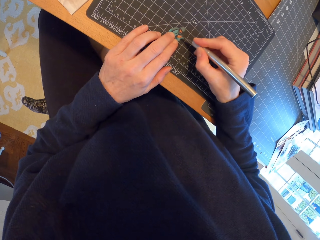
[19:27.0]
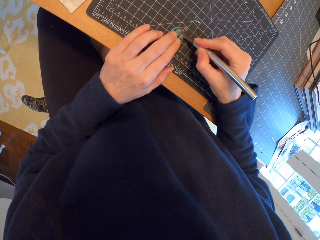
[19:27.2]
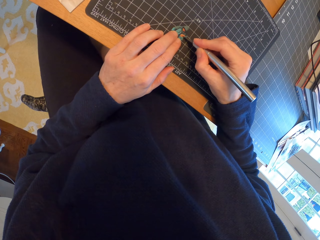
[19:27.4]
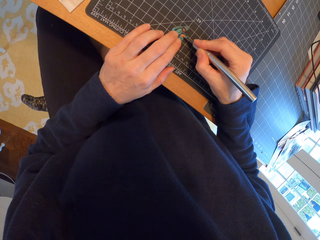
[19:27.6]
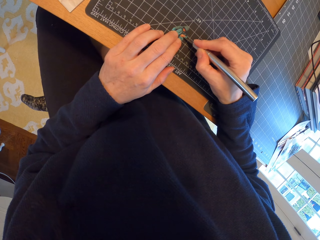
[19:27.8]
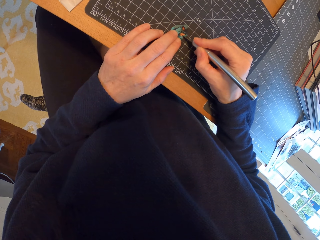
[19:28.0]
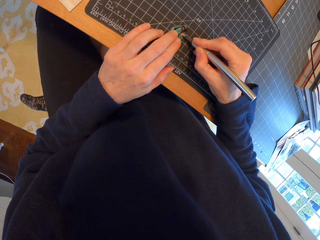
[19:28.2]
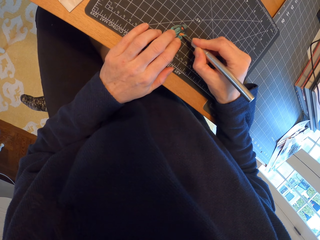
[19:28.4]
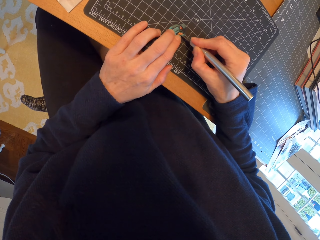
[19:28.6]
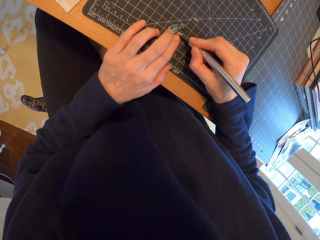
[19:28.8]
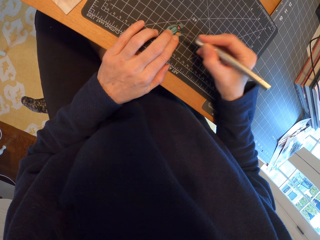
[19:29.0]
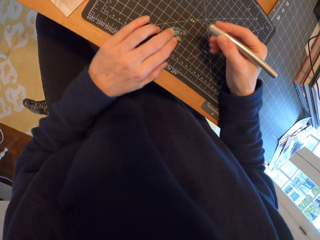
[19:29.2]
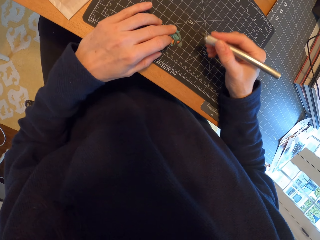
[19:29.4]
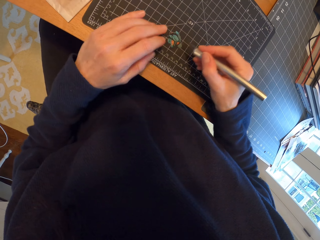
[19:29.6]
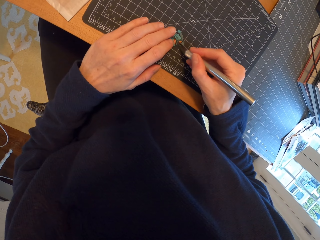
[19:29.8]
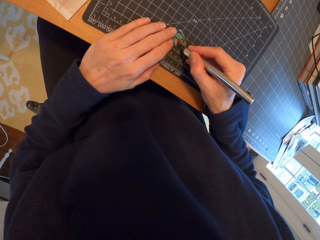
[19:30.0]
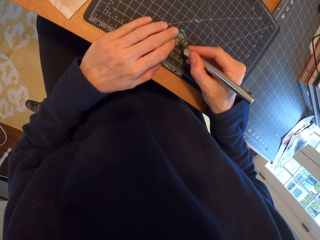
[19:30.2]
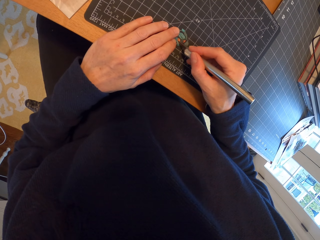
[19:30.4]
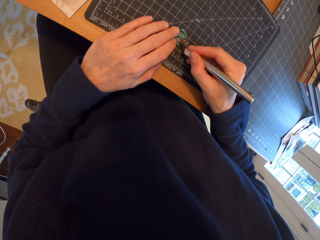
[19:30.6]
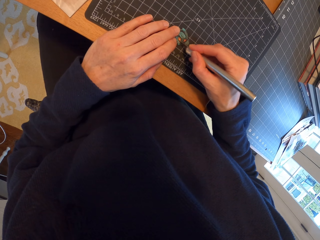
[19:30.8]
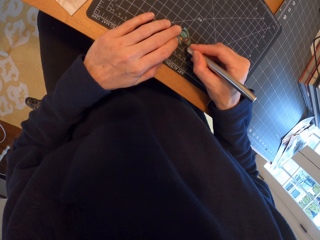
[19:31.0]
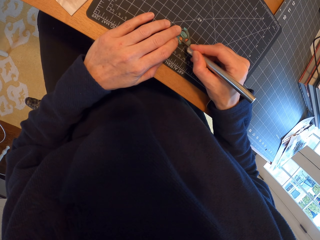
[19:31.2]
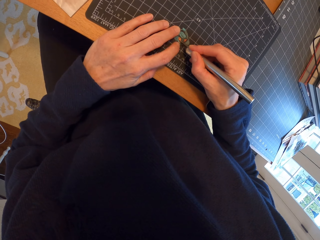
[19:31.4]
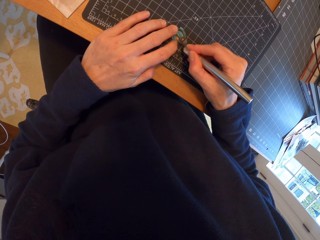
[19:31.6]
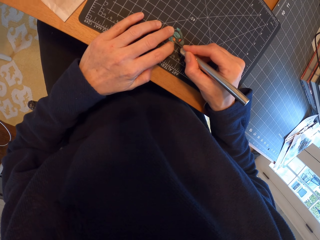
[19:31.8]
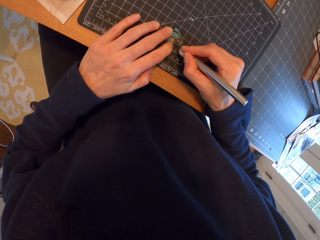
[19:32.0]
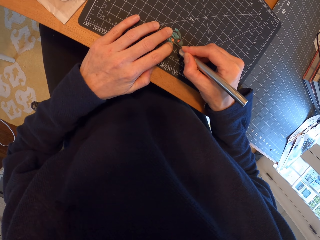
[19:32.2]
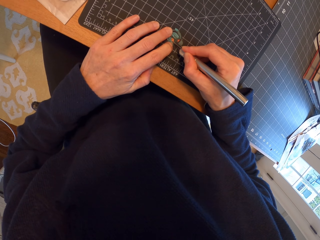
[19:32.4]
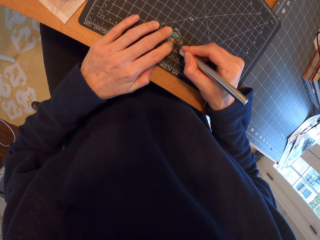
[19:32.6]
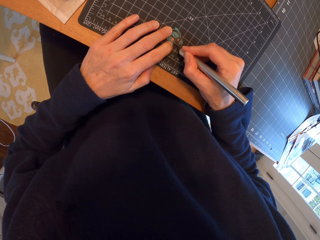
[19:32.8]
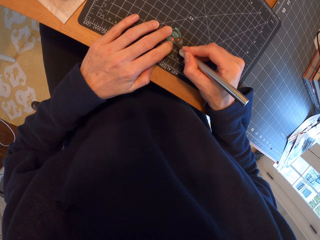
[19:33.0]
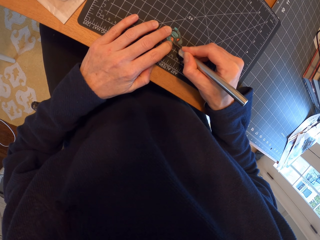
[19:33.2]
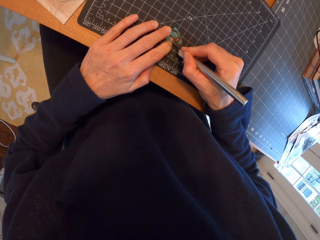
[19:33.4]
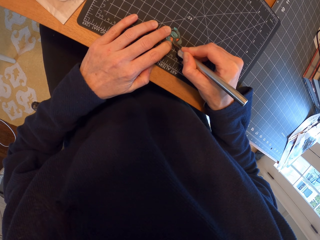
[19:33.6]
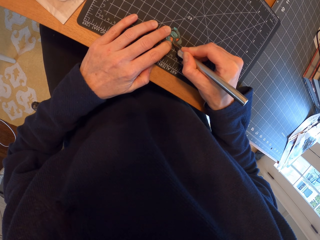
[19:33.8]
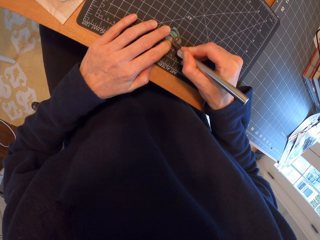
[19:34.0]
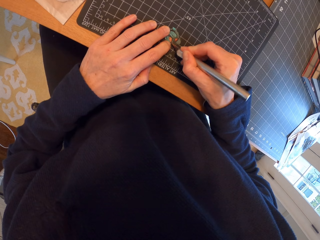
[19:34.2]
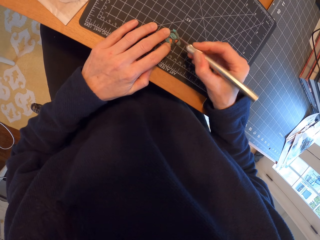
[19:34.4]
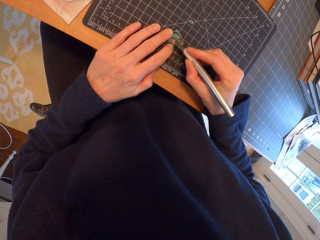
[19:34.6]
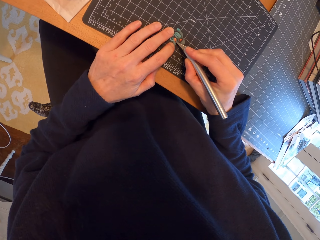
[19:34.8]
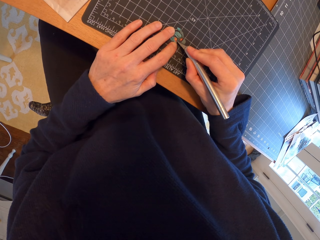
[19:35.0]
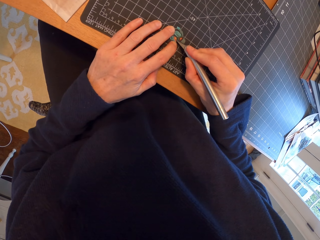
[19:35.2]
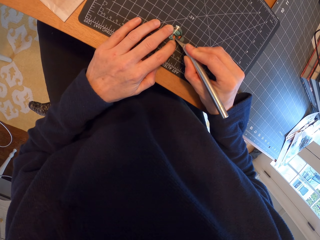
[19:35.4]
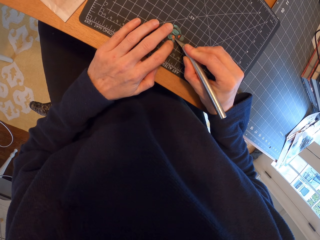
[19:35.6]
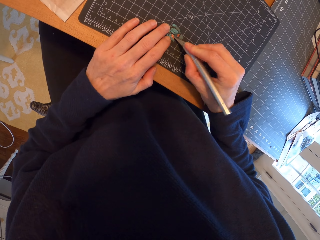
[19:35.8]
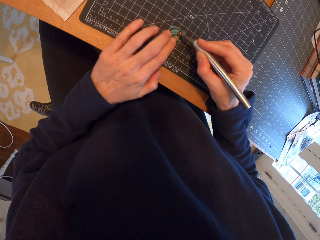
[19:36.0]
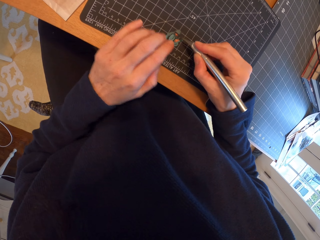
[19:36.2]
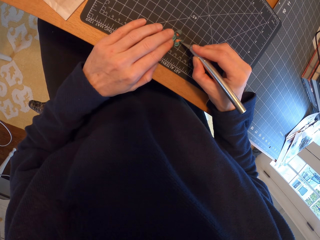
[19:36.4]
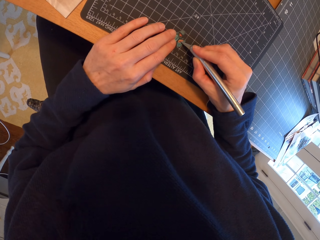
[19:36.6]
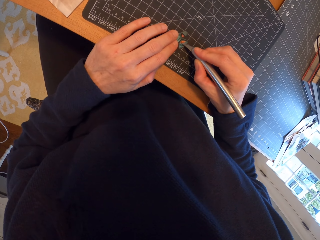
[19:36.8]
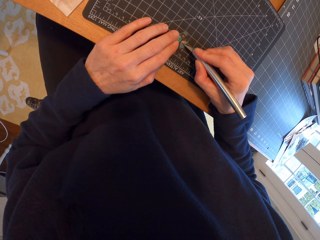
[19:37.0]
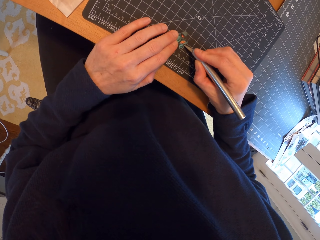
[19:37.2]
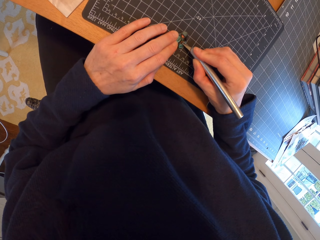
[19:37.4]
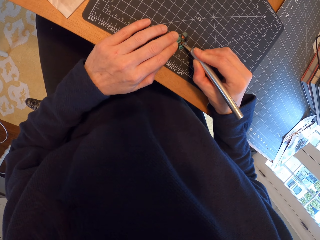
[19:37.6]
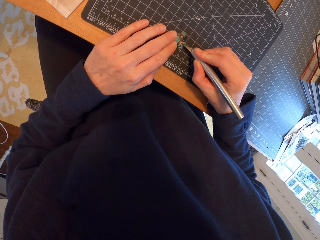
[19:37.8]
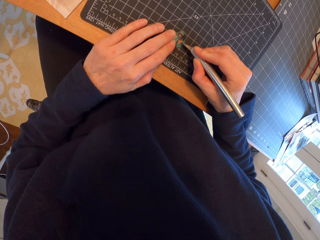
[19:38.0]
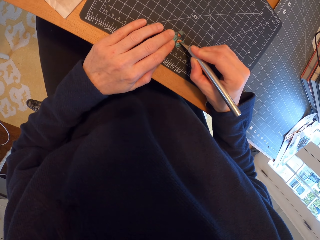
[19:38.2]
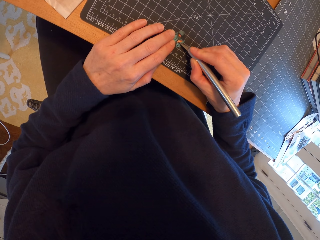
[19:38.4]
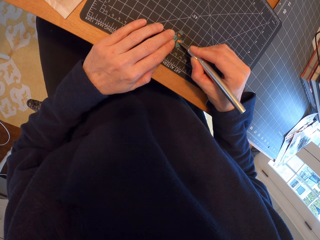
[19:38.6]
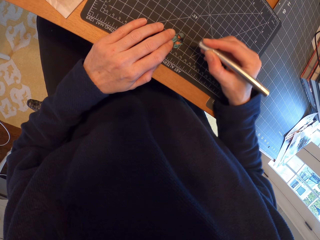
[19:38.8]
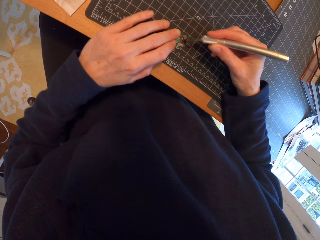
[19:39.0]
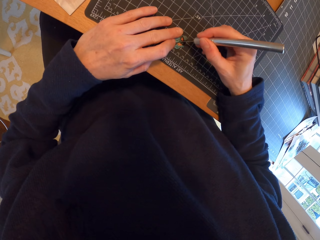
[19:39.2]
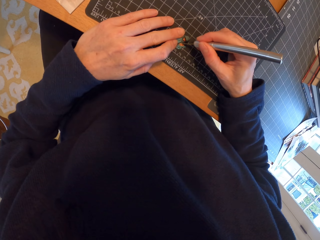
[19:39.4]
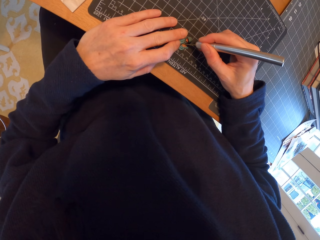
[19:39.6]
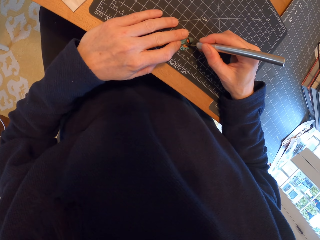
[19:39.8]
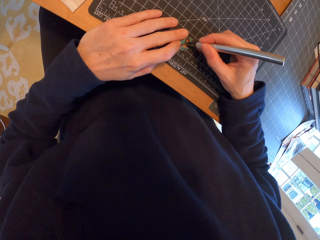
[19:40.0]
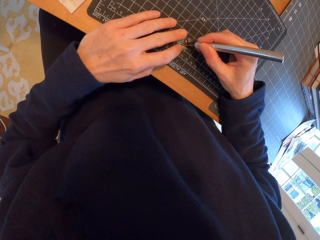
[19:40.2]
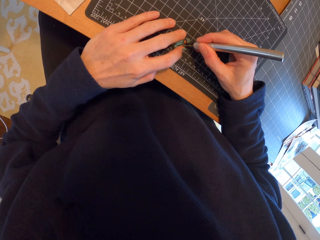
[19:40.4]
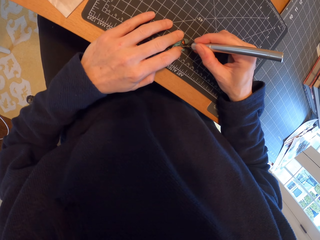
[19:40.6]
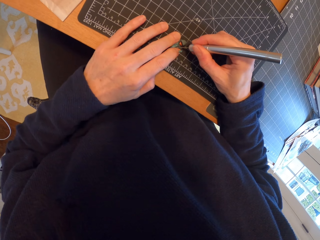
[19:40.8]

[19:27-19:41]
The camera wearer rotates the piece of paper. They cut the piece of paper with the pen cutter. They rotate the piece of paper. They cut the piece of paper with the pen cutter.

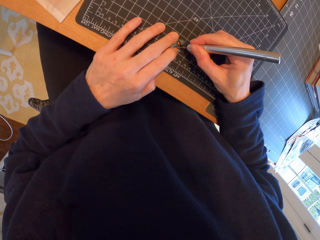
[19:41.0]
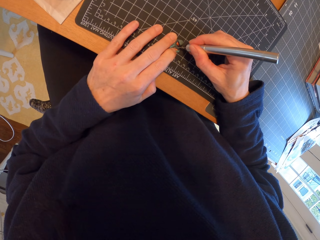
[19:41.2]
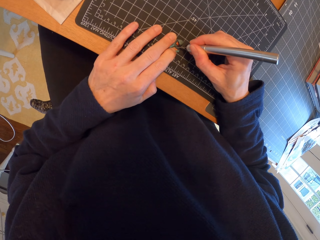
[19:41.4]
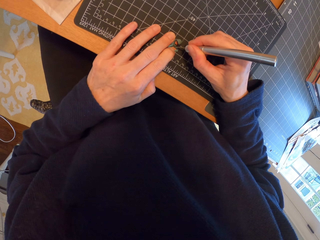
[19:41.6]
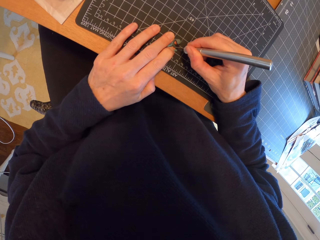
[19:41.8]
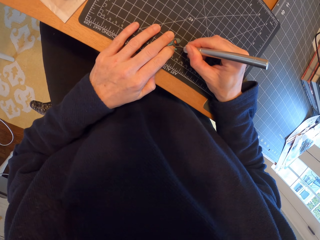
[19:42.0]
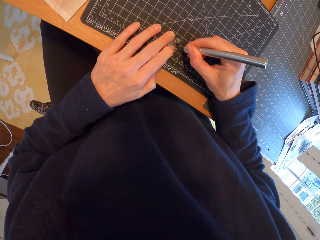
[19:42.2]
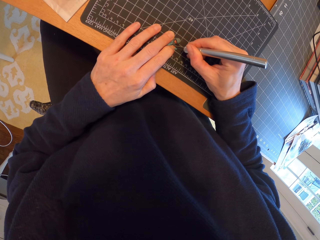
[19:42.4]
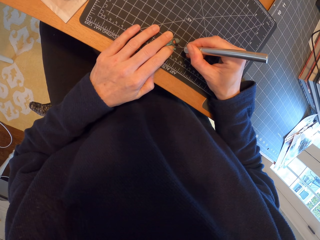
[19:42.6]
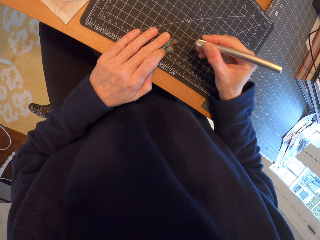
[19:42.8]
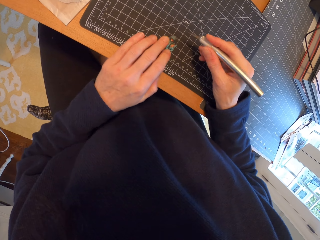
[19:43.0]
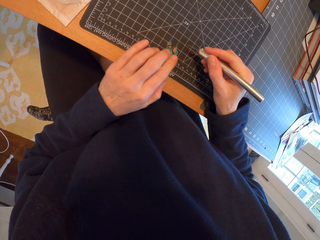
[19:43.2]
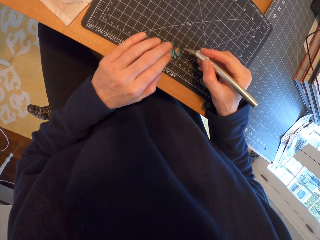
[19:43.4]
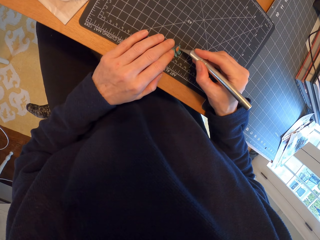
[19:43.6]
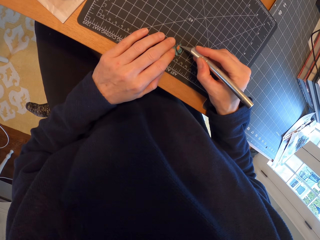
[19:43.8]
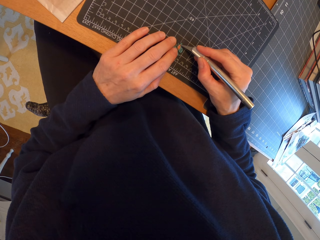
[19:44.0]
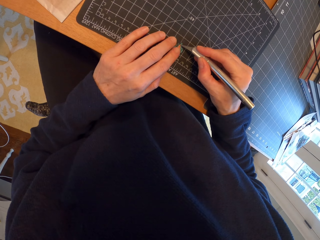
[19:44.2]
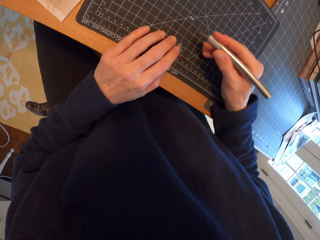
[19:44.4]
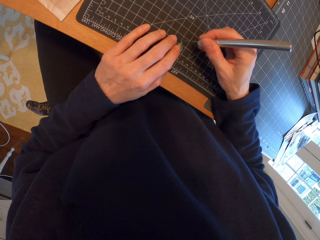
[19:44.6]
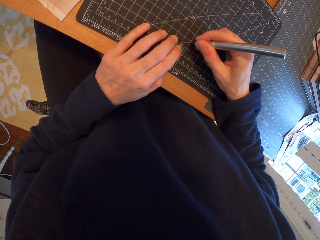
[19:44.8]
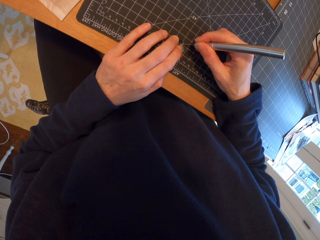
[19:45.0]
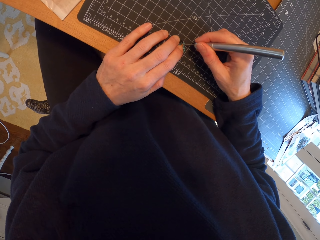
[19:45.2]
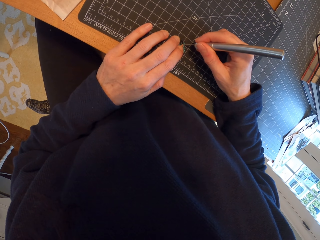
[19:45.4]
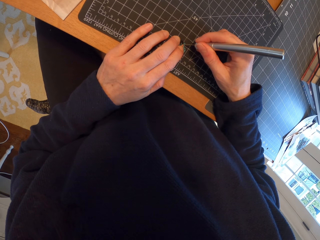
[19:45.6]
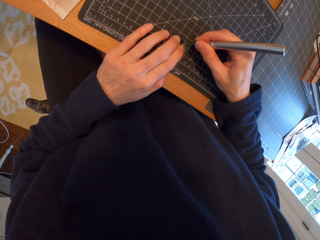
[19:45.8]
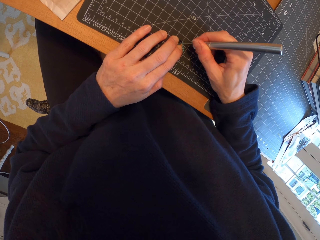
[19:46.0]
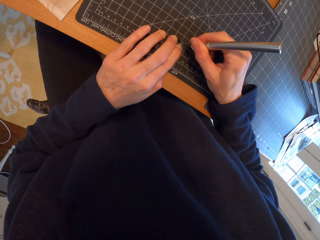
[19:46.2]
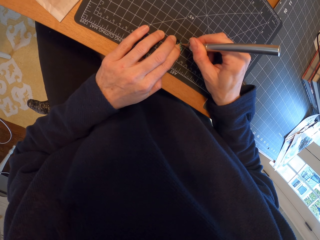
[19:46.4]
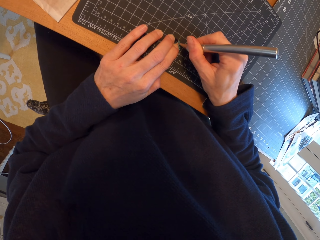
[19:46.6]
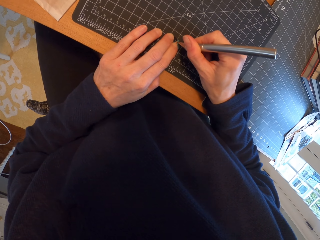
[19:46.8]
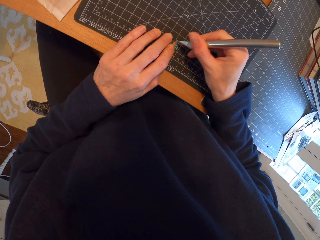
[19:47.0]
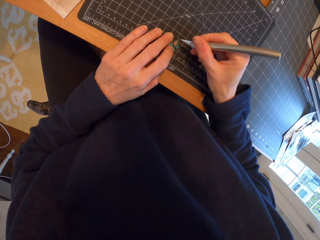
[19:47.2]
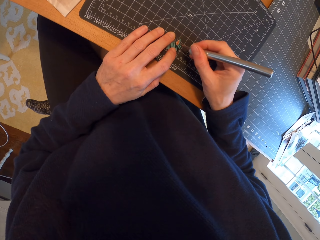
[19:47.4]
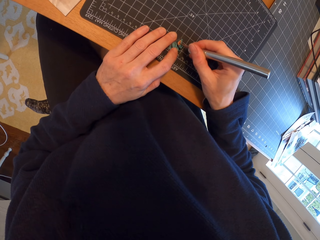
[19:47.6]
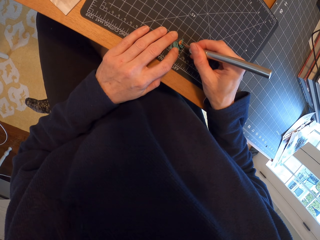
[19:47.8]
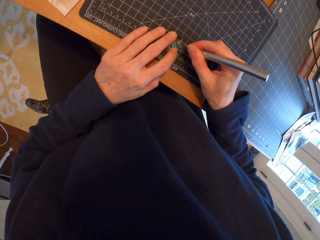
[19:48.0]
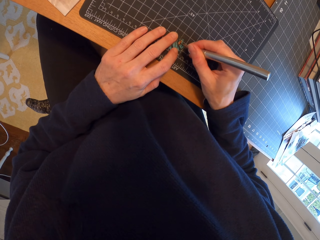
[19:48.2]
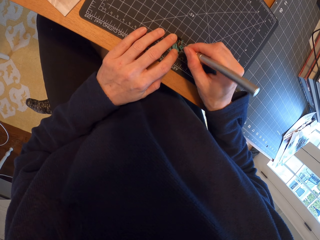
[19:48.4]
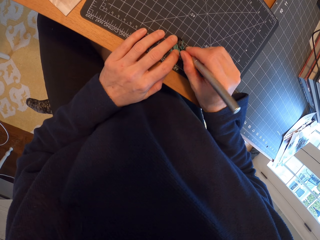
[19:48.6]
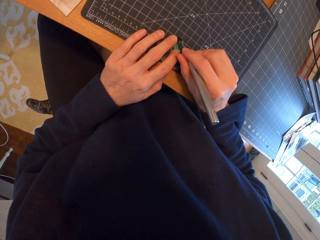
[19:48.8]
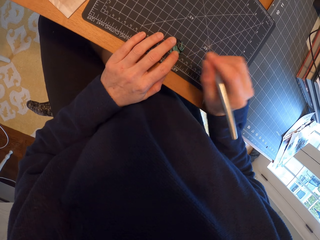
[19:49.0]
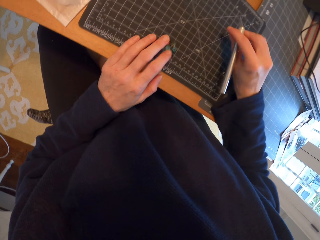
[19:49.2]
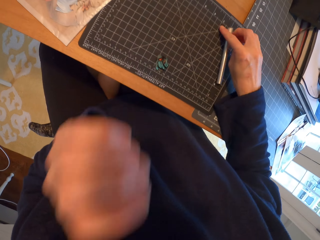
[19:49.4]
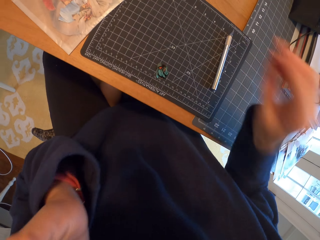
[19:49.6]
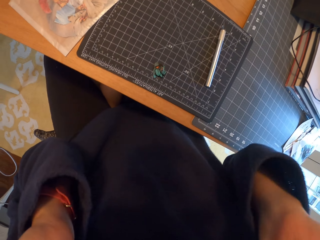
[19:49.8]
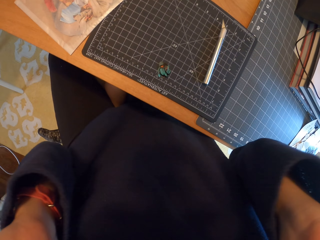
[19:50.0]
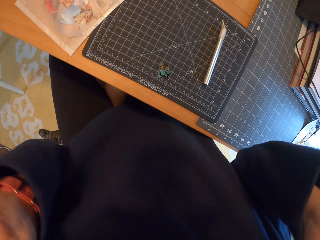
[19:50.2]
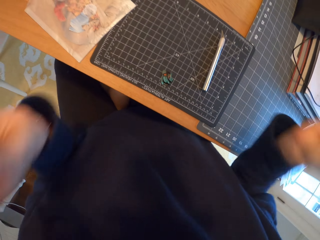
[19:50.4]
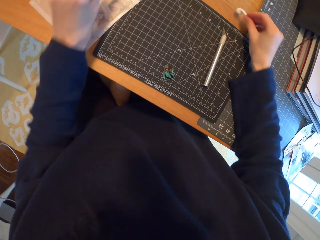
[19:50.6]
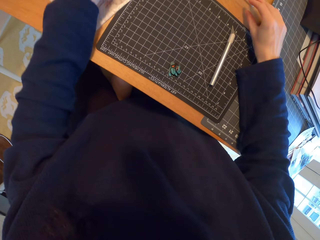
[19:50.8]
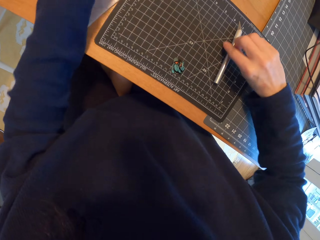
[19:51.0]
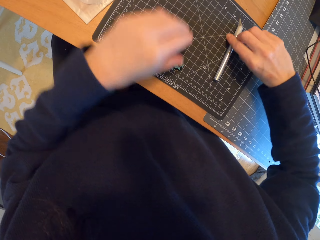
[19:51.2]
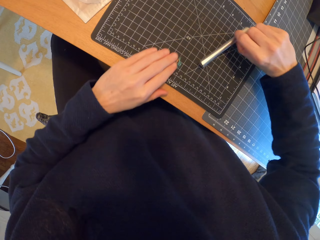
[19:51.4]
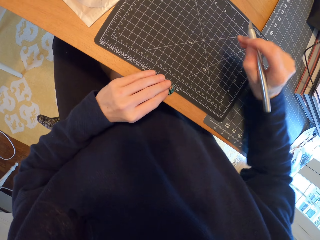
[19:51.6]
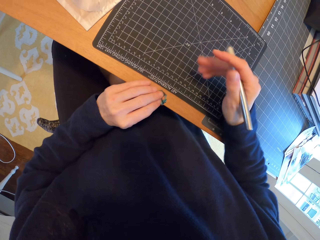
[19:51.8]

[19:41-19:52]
The camera wearer rotates the piece of paper. They cut the piece of paper with the pen cutter. They place the pen cutter on the cutting mat. They remove ear pods. They move the hands. They place the ear pods on the table. They pick up the pen cutter. They pick up the piece of paper.
